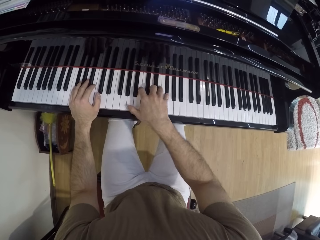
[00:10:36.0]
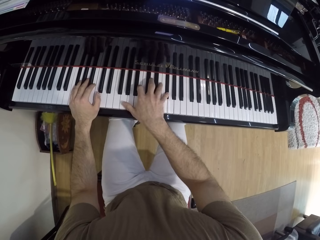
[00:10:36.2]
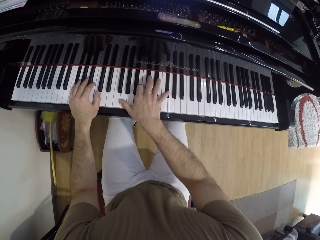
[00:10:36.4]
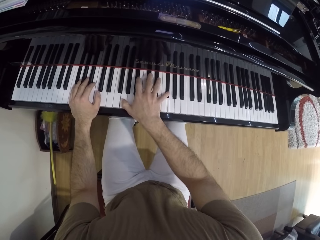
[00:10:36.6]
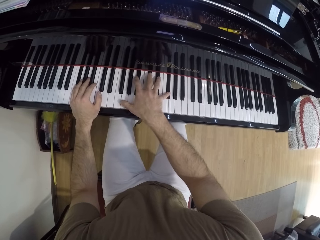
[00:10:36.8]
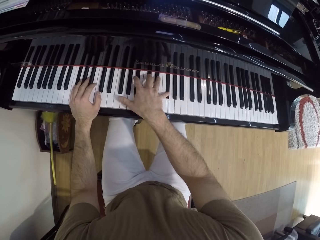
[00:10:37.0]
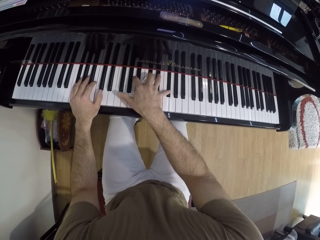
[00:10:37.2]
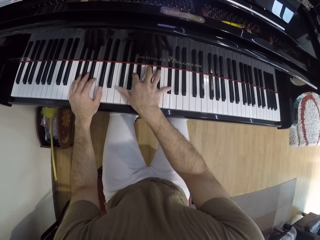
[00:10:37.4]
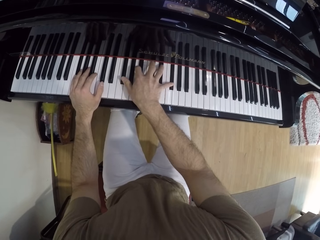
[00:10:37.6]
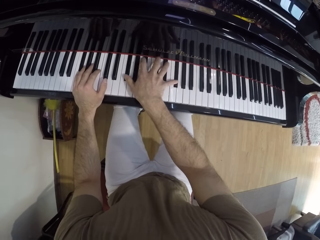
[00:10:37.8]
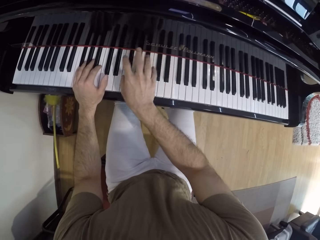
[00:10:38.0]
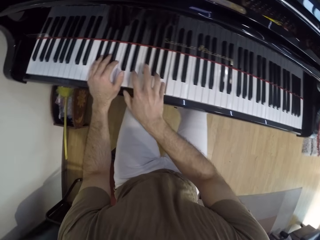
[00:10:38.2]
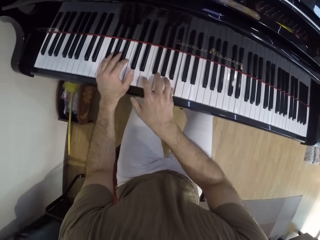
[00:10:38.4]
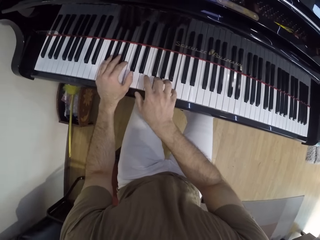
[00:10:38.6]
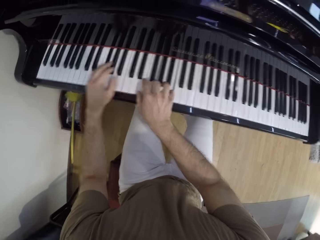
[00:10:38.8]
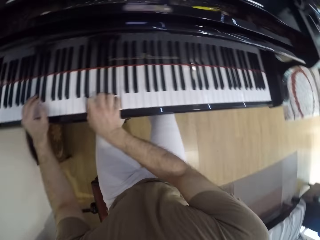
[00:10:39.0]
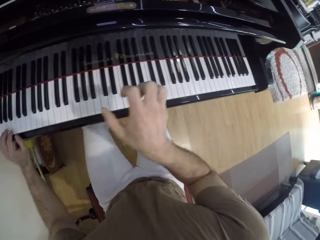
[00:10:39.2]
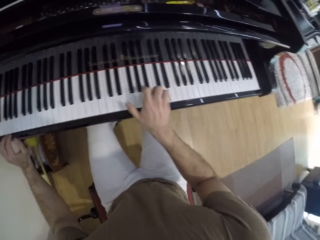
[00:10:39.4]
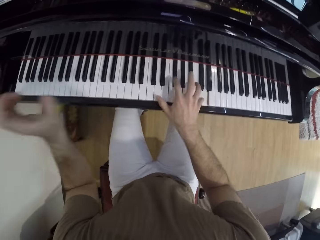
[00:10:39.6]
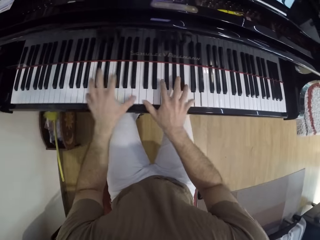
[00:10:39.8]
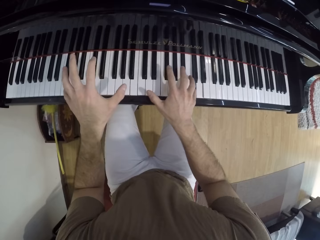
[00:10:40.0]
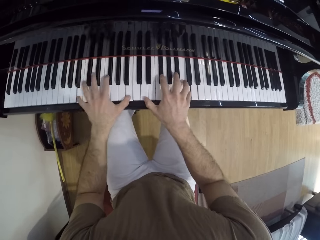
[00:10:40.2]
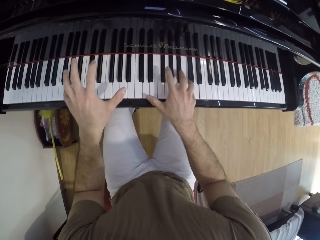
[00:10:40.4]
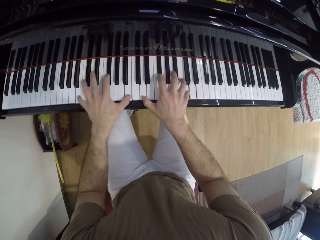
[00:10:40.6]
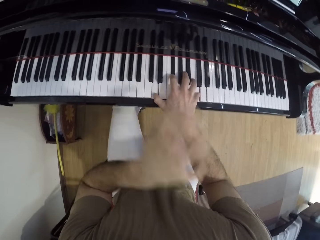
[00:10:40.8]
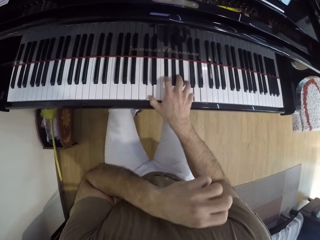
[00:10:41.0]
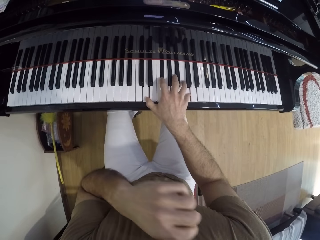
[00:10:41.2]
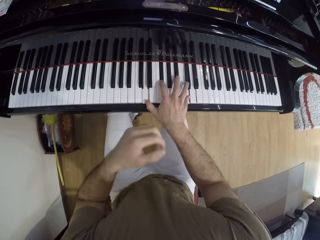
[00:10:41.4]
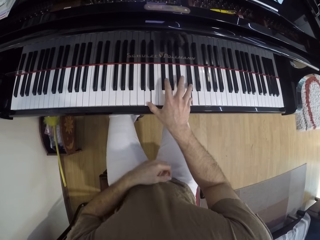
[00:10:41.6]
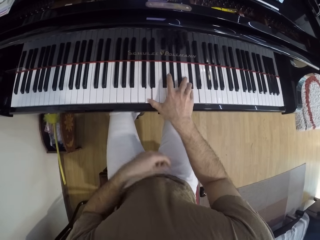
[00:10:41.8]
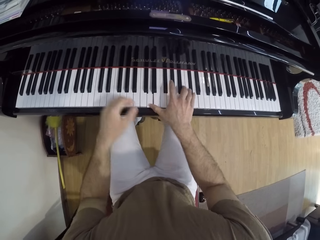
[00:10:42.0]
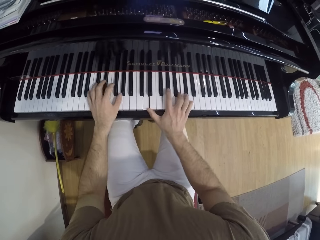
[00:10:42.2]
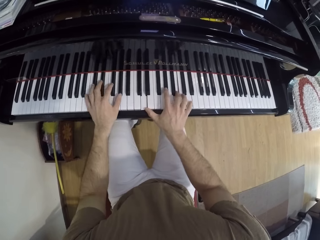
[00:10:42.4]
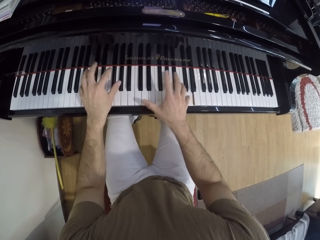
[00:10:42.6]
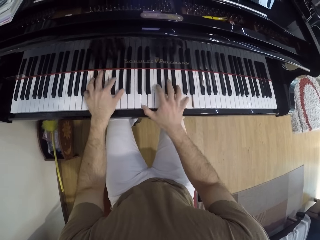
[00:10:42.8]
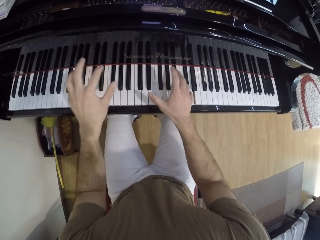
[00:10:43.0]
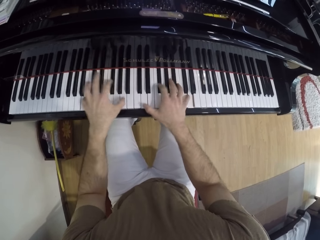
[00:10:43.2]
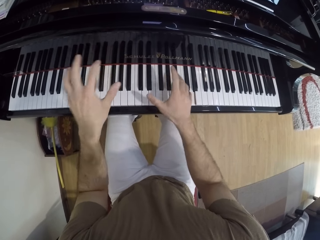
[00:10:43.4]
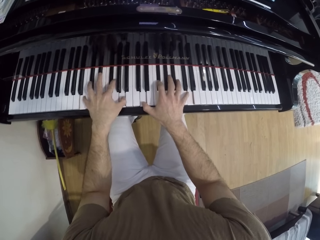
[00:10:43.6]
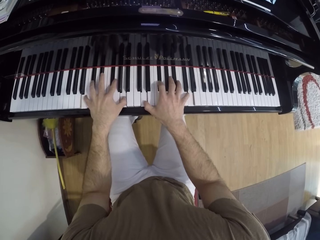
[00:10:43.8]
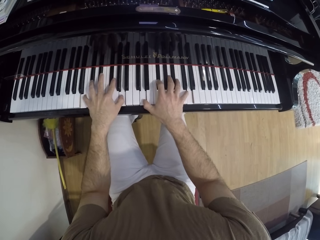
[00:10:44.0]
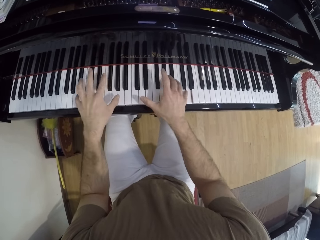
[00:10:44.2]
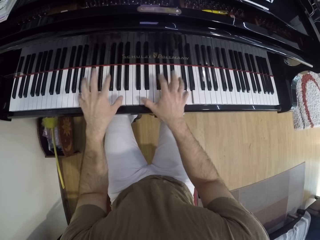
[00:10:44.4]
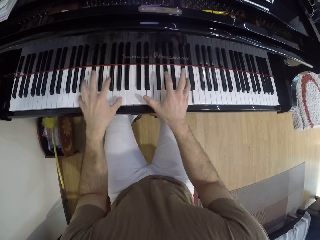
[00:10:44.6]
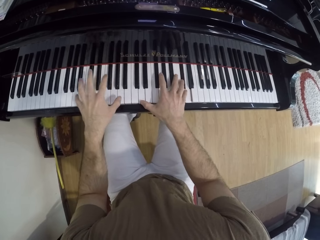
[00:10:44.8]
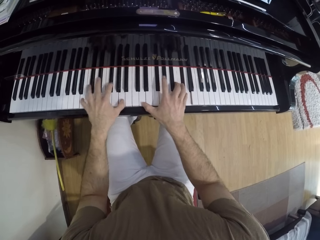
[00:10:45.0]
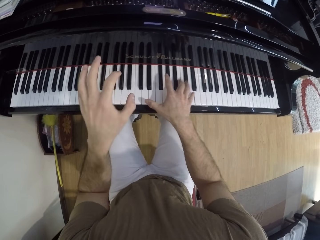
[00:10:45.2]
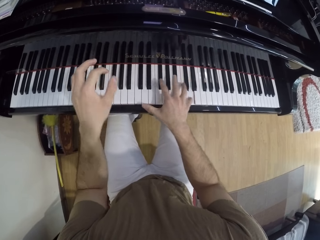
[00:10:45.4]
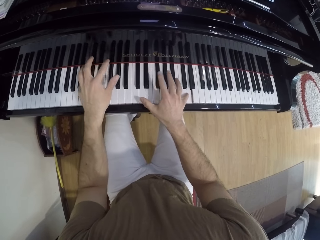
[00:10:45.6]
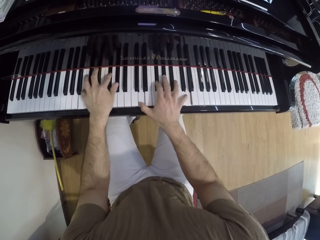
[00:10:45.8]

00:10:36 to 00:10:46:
The camera wearer removes his left hand from the piano. He touches the face. He plays the piano with both hands.

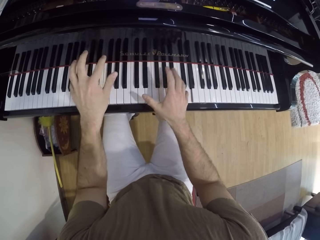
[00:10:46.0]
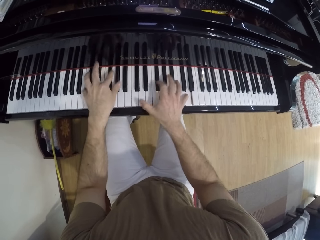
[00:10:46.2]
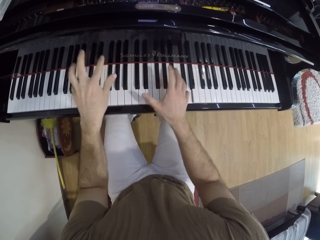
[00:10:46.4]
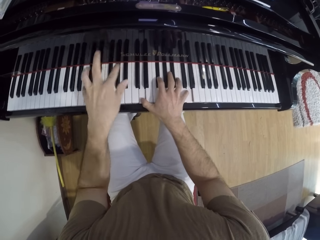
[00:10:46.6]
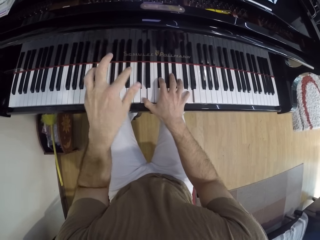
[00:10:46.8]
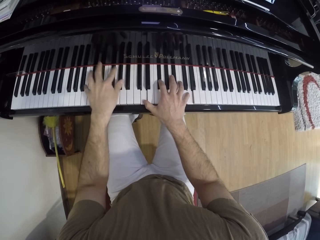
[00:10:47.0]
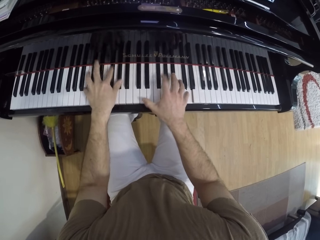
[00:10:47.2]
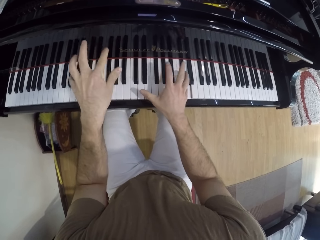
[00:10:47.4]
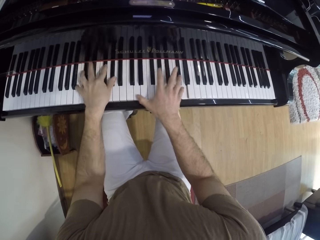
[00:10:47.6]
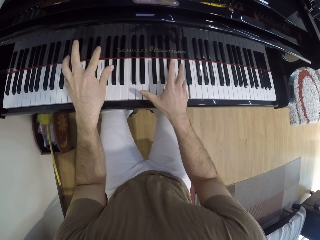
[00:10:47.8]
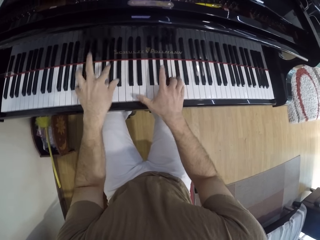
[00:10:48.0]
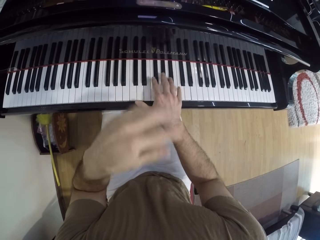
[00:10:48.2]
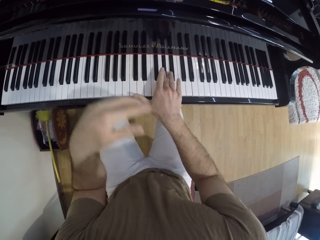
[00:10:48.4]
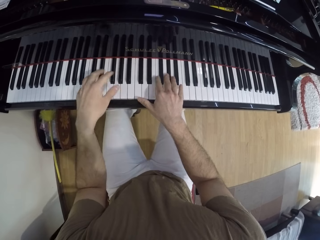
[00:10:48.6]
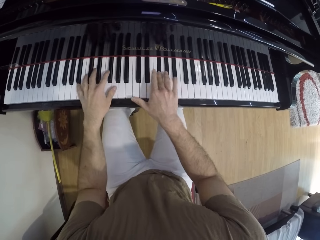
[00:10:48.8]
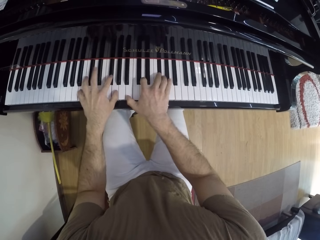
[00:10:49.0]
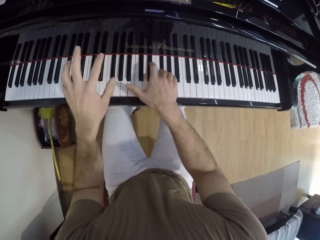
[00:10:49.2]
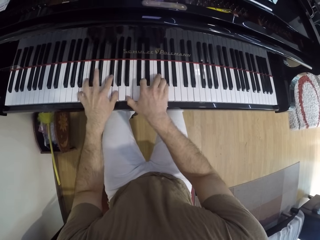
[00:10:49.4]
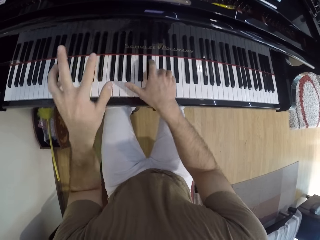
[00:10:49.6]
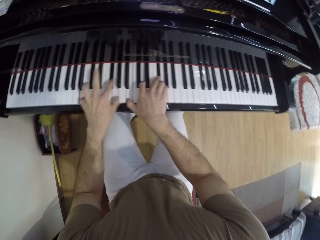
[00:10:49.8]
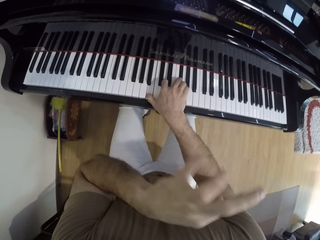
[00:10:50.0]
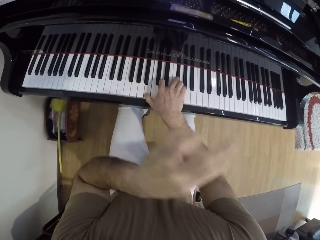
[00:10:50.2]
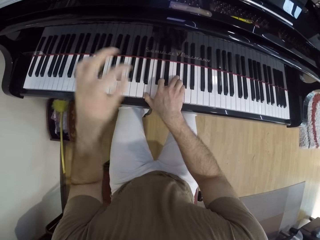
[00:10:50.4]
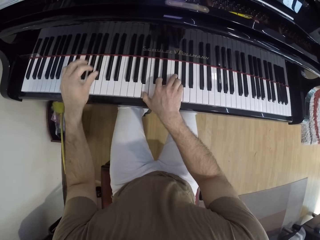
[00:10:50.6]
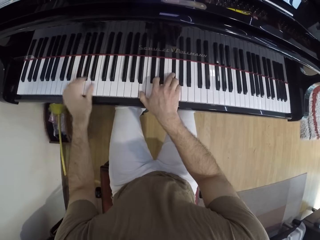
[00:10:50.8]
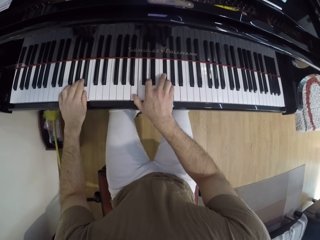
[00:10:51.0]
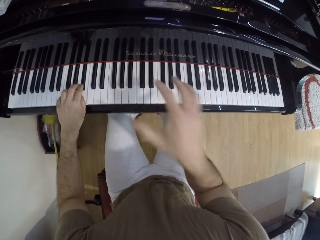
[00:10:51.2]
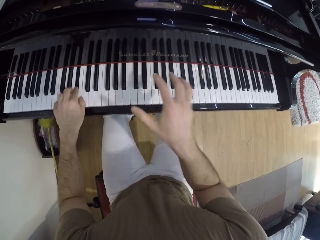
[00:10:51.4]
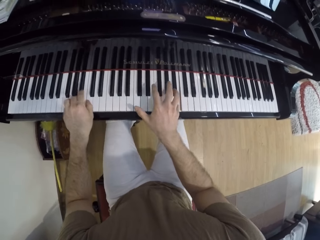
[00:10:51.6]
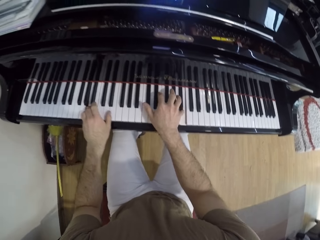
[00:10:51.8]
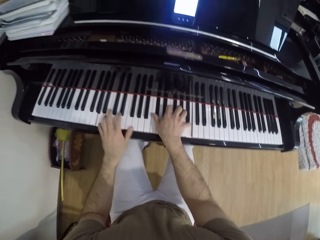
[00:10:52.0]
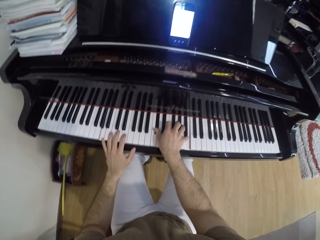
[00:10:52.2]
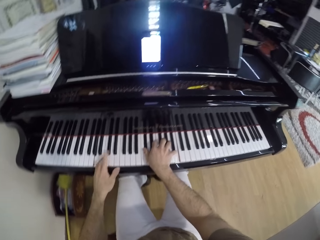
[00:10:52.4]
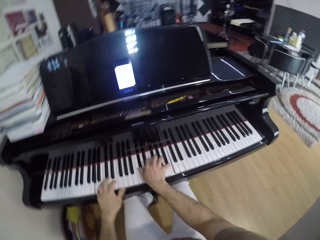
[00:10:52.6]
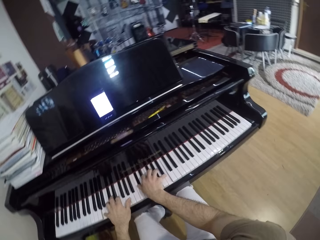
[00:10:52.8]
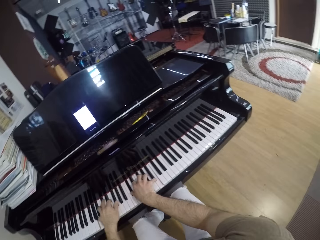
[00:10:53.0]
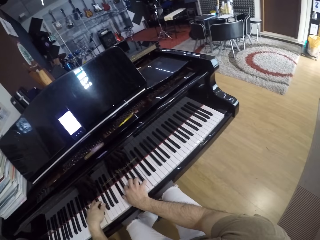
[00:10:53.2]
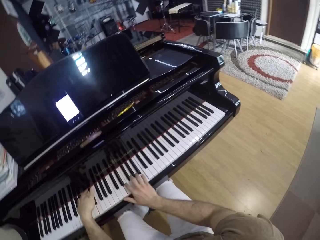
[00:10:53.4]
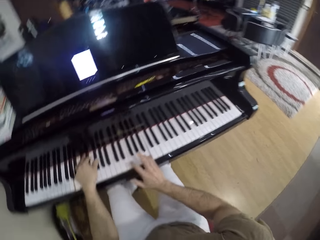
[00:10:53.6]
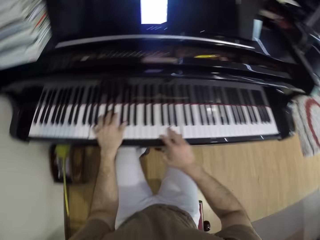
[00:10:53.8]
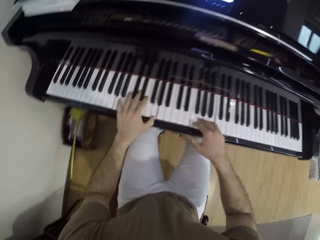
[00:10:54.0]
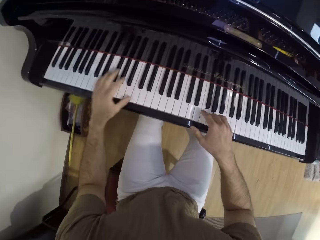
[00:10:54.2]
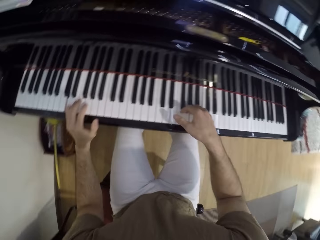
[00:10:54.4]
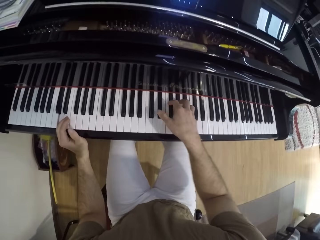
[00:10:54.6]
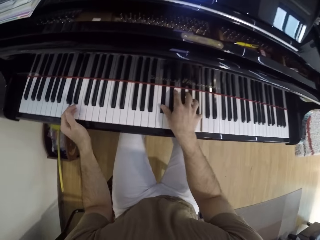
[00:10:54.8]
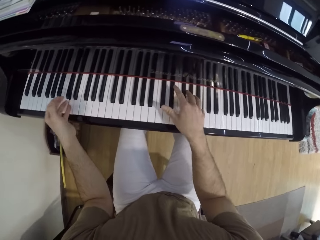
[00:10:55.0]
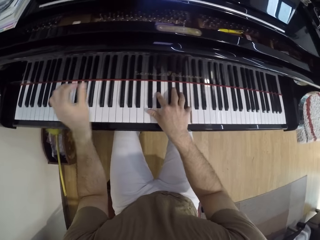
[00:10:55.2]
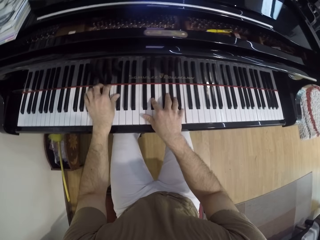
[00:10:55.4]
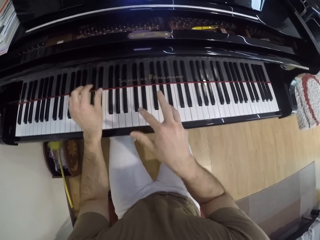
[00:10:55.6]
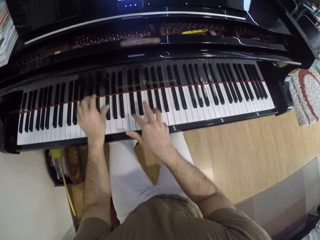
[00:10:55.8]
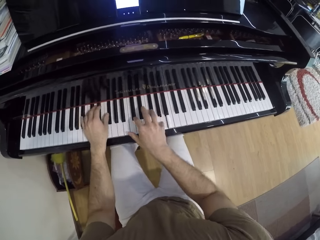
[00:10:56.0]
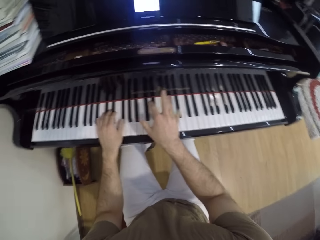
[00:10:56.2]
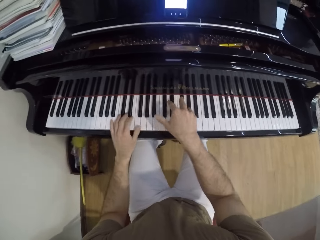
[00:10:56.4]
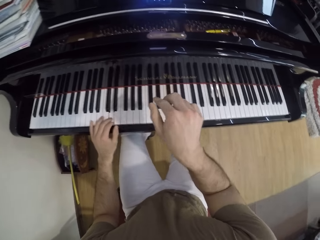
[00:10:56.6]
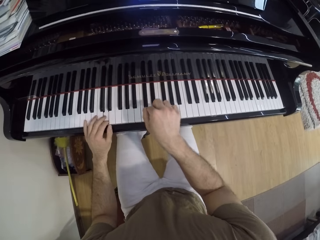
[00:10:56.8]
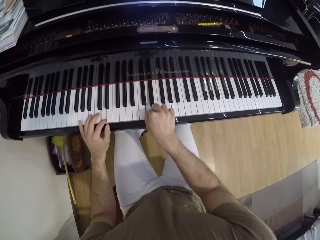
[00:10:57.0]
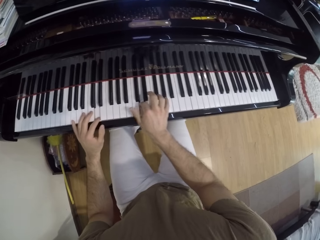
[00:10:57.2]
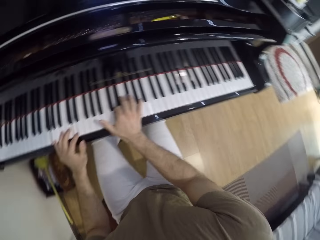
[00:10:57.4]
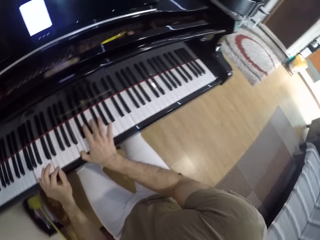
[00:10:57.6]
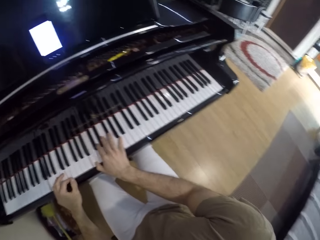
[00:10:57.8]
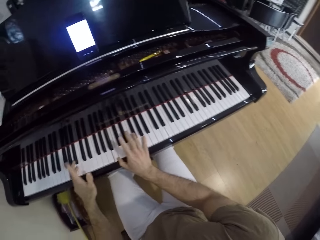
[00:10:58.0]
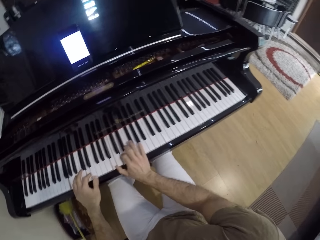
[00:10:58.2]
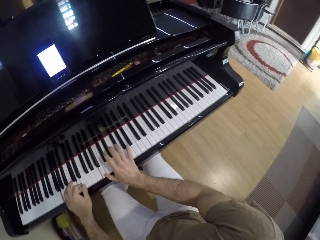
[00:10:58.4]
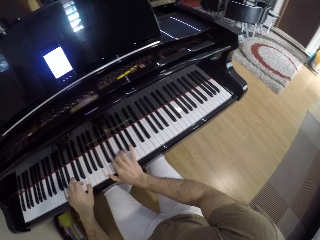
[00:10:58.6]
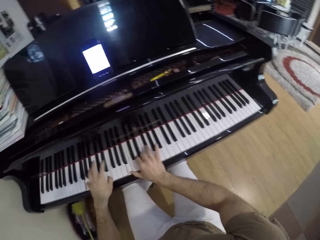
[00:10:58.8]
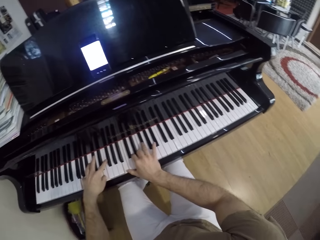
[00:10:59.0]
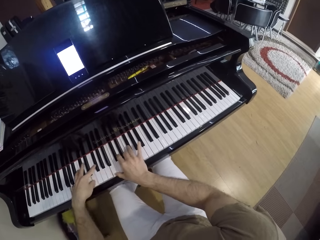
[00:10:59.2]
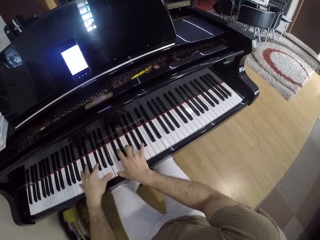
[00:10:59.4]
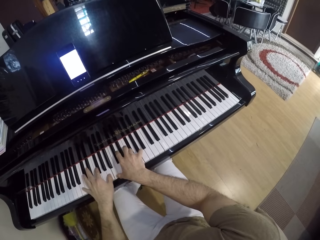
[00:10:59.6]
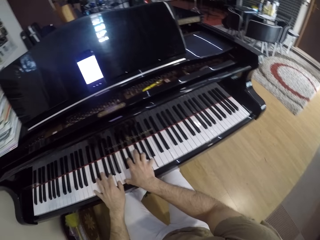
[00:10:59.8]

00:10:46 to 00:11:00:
The camera wearer removes his left hand from the piano or keyboard. He raises the hand. He plays the piano with both hands. He touches the face. He plays the keyboard. He looks around. He plays the keyboard.
